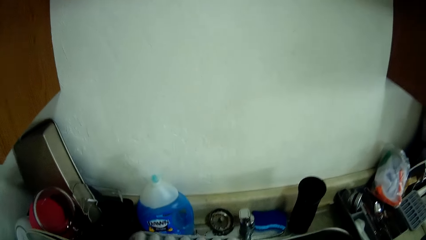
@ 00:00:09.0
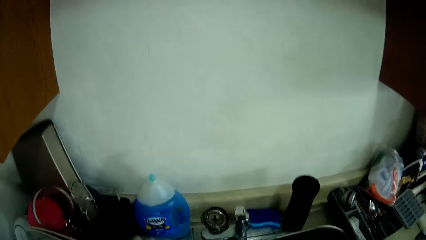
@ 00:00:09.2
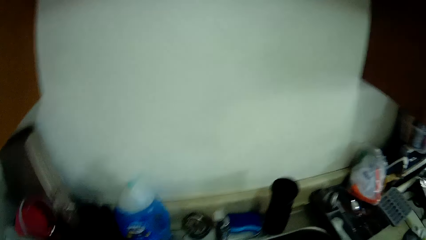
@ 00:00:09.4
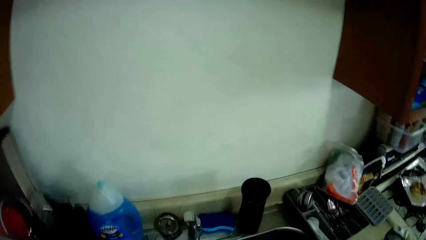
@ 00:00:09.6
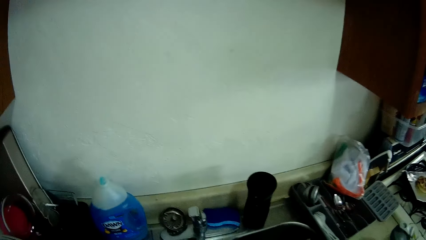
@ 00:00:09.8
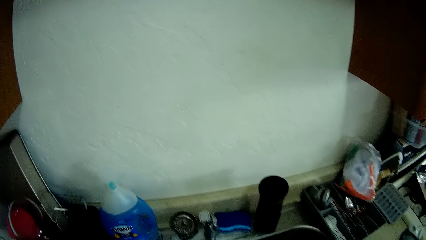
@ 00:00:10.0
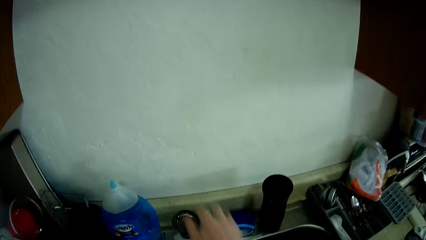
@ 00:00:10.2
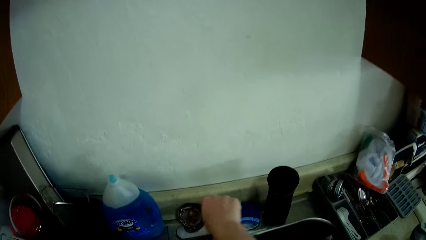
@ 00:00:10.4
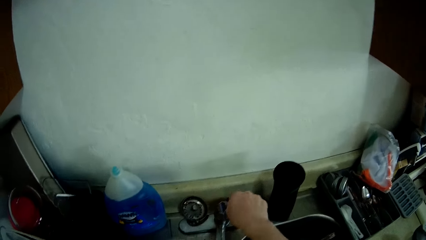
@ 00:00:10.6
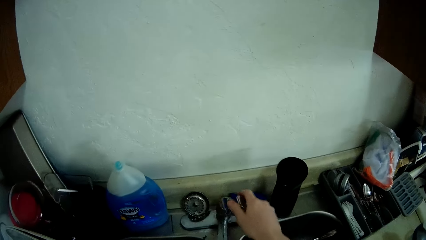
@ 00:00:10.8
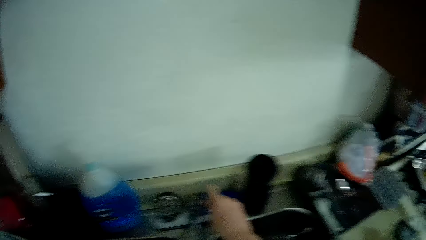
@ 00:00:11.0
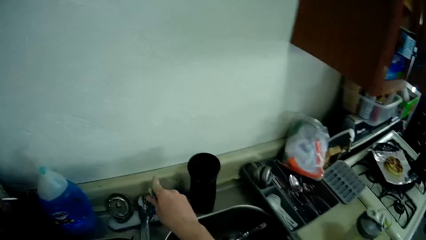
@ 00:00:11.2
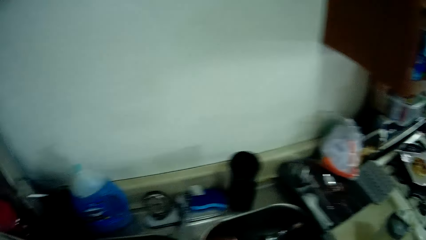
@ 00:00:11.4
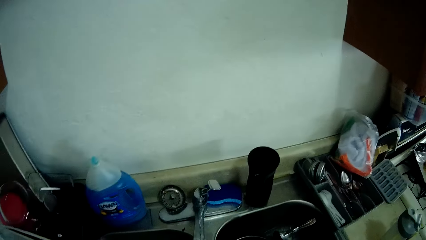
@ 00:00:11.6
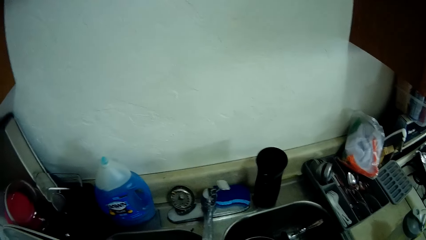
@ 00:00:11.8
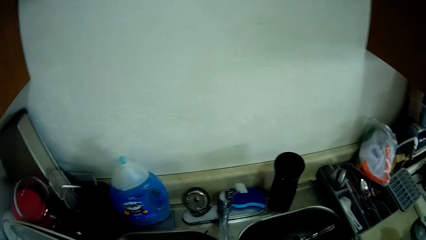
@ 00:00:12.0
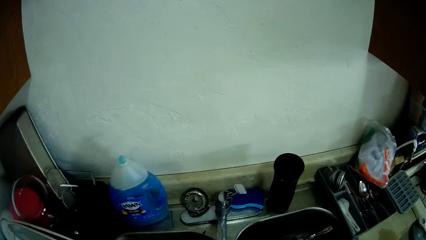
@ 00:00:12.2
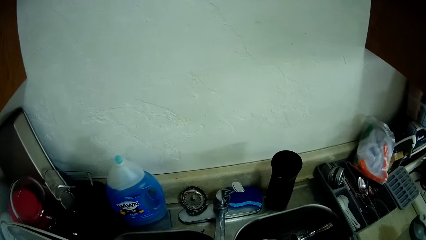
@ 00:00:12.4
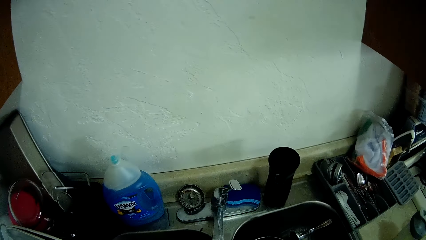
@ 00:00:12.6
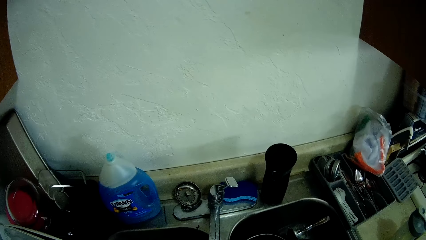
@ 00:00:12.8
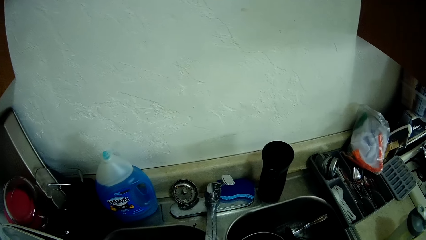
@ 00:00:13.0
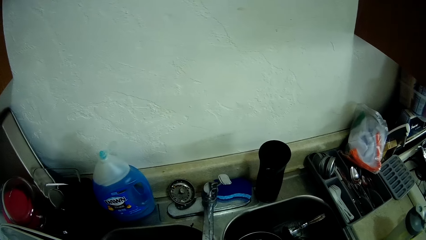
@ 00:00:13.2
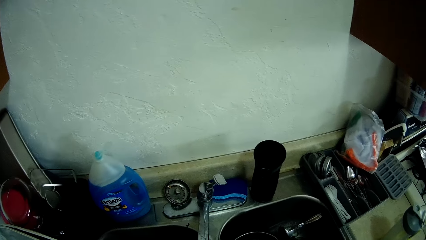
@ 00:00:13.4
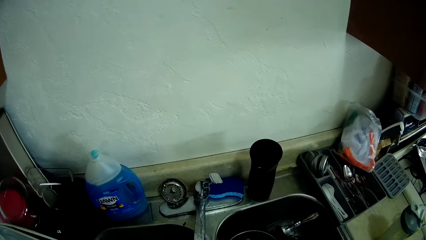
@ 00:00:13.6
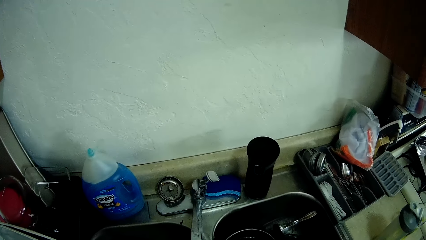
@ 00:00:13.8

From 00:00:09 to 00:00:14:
The camera wearer adjusts the tap knob with her right hand.

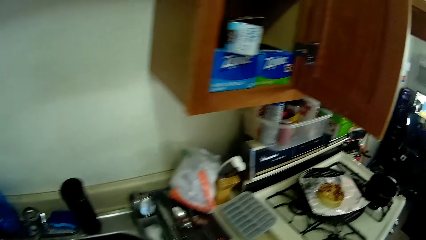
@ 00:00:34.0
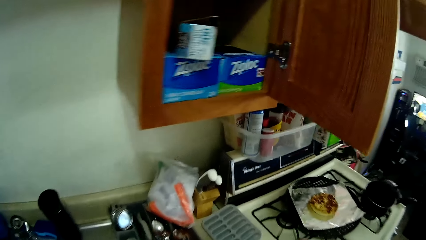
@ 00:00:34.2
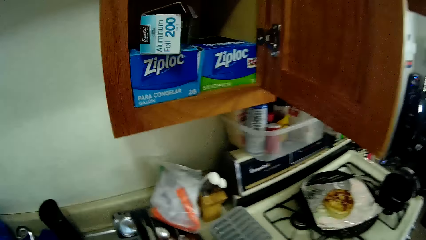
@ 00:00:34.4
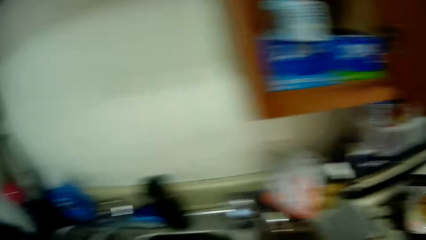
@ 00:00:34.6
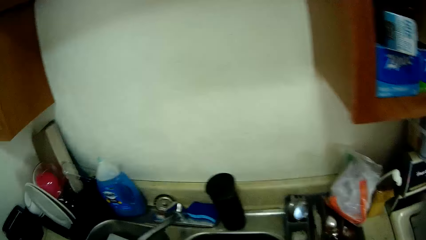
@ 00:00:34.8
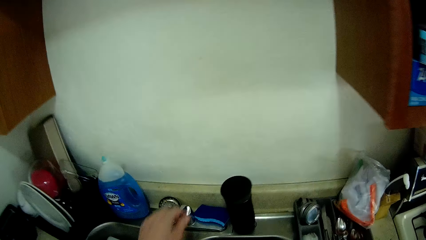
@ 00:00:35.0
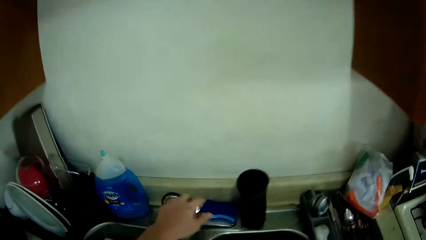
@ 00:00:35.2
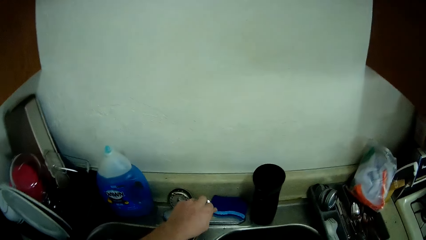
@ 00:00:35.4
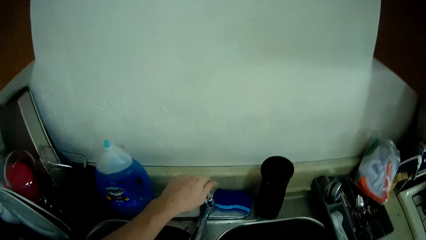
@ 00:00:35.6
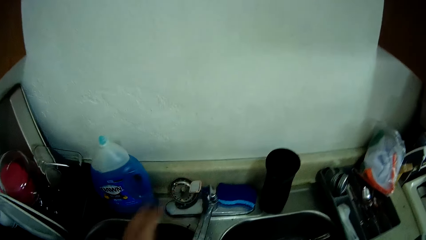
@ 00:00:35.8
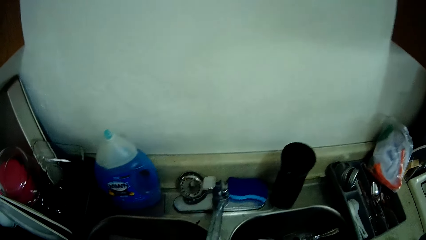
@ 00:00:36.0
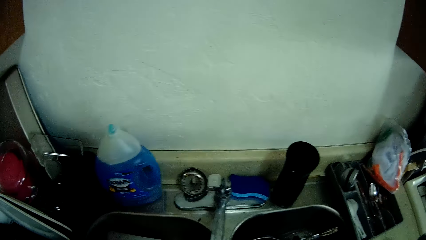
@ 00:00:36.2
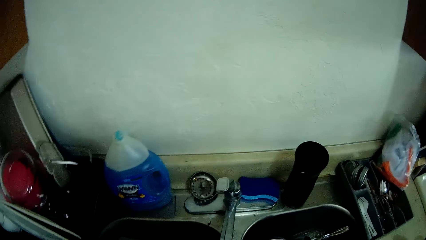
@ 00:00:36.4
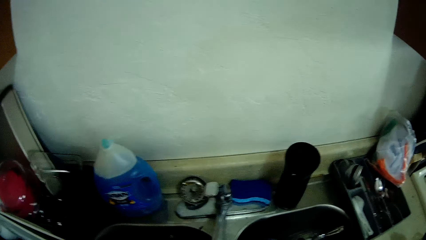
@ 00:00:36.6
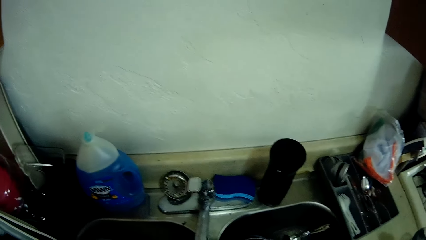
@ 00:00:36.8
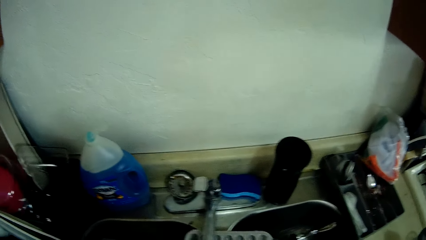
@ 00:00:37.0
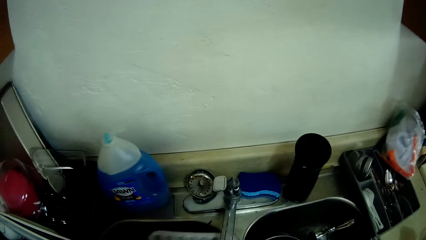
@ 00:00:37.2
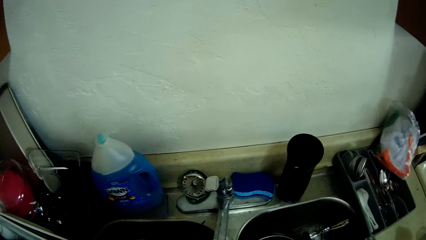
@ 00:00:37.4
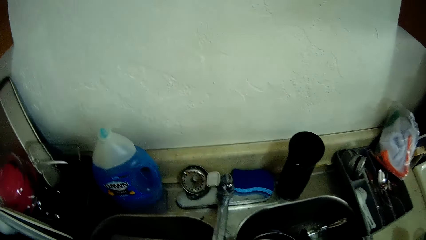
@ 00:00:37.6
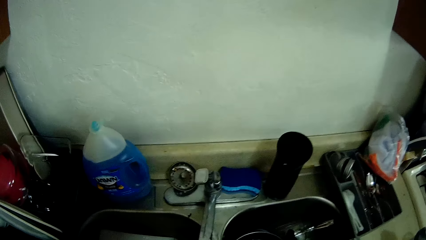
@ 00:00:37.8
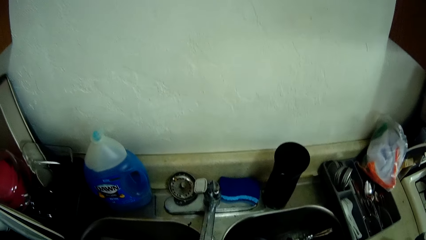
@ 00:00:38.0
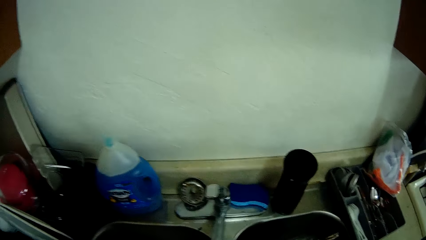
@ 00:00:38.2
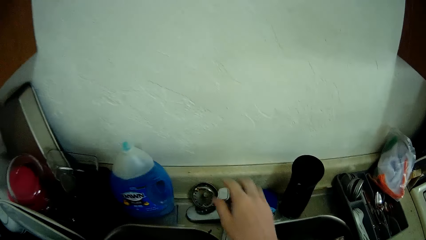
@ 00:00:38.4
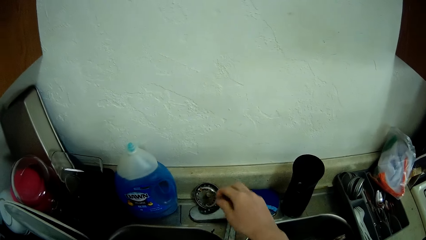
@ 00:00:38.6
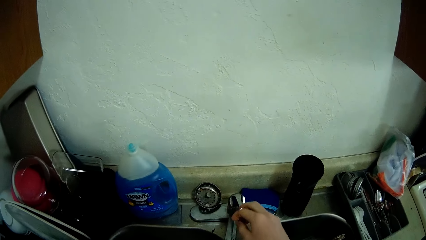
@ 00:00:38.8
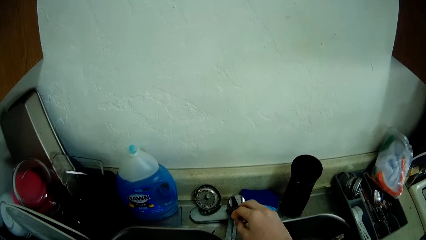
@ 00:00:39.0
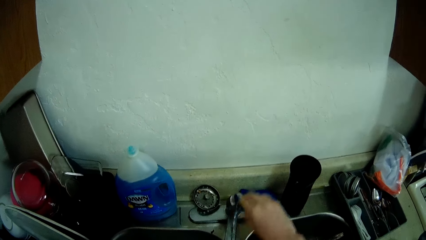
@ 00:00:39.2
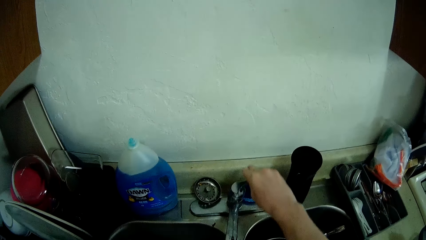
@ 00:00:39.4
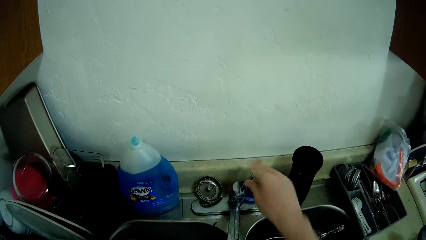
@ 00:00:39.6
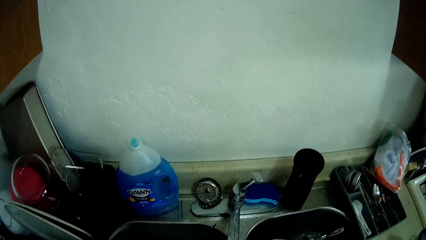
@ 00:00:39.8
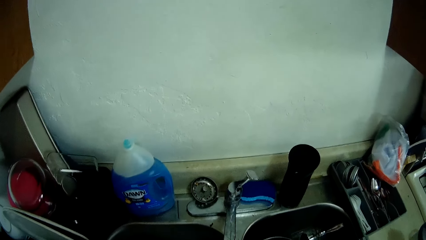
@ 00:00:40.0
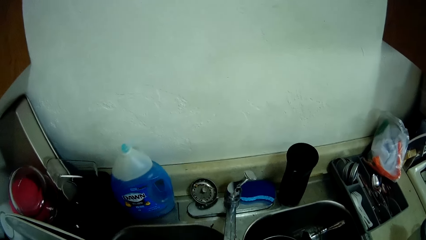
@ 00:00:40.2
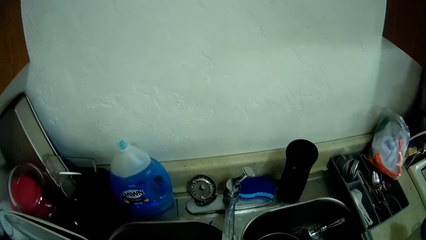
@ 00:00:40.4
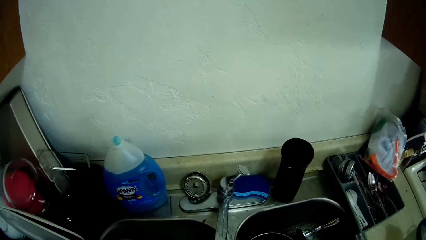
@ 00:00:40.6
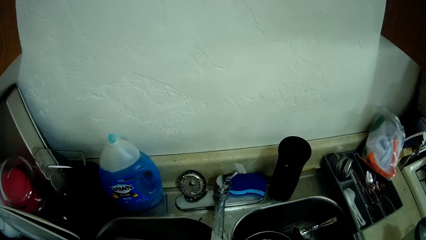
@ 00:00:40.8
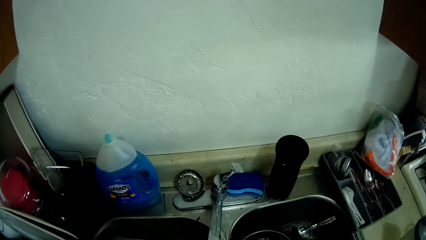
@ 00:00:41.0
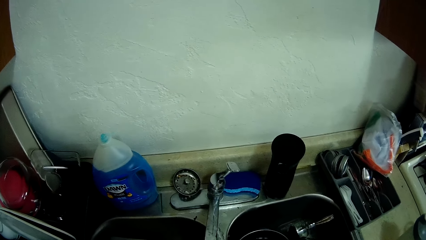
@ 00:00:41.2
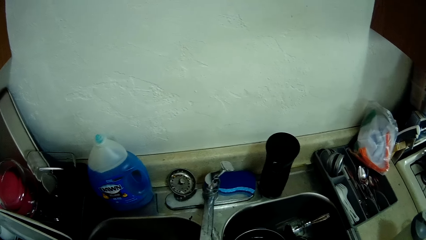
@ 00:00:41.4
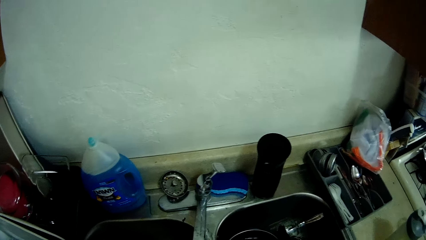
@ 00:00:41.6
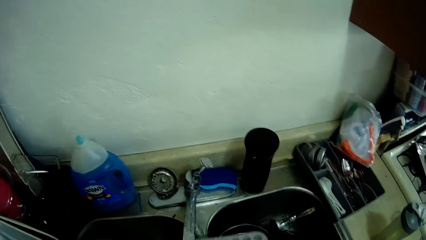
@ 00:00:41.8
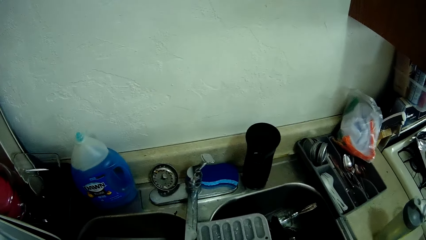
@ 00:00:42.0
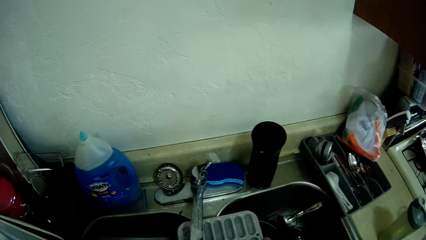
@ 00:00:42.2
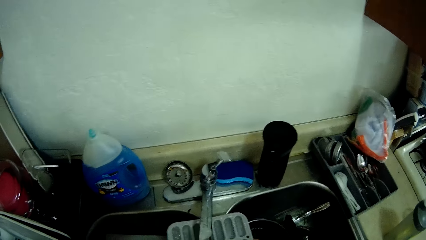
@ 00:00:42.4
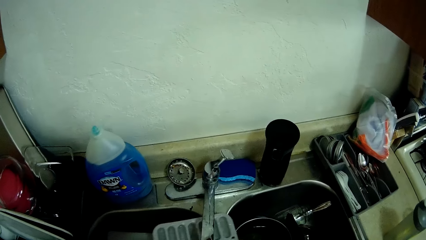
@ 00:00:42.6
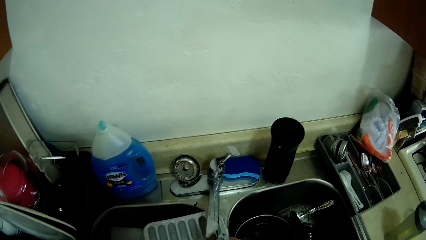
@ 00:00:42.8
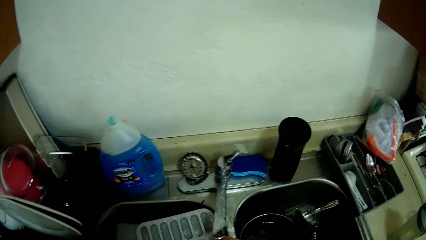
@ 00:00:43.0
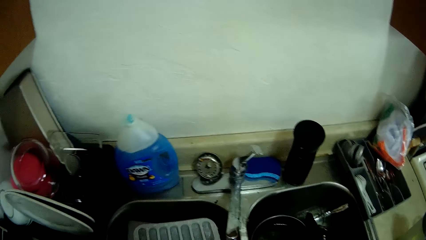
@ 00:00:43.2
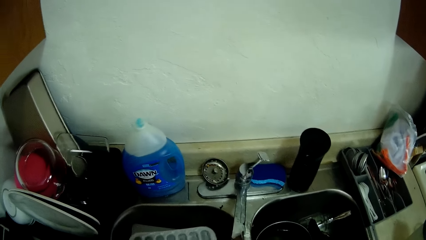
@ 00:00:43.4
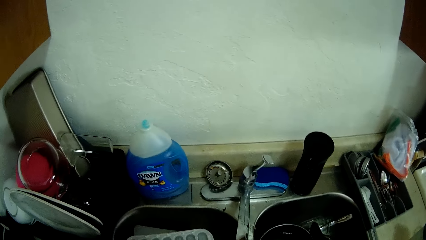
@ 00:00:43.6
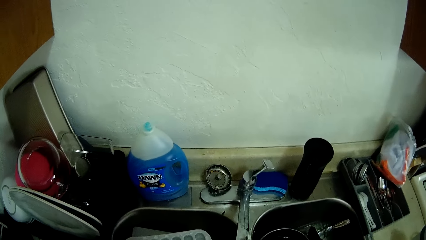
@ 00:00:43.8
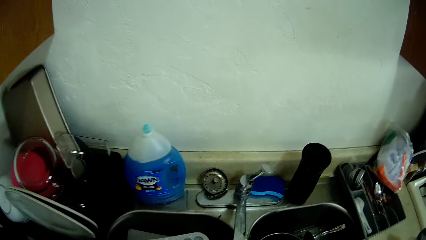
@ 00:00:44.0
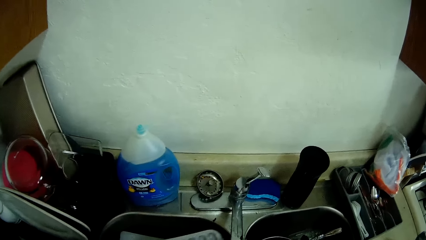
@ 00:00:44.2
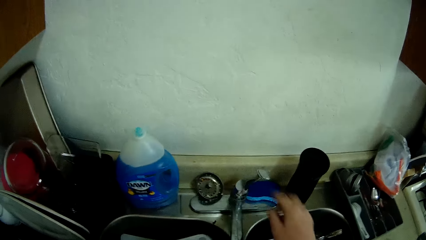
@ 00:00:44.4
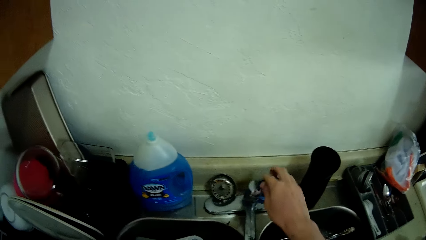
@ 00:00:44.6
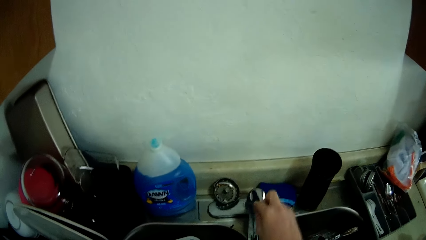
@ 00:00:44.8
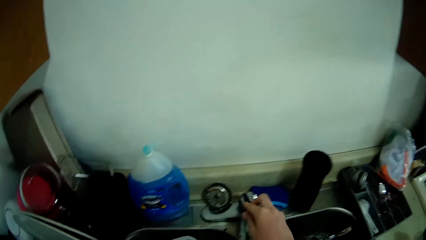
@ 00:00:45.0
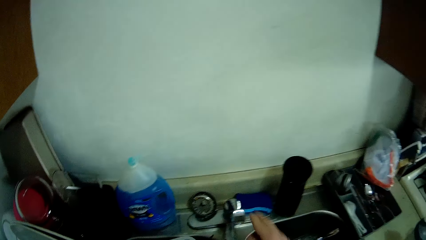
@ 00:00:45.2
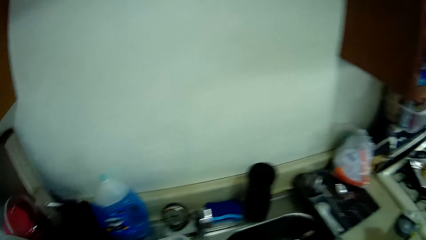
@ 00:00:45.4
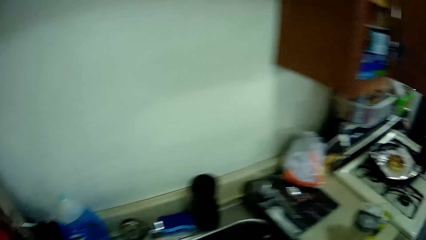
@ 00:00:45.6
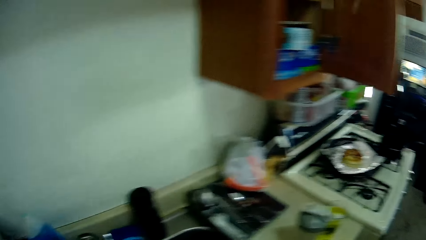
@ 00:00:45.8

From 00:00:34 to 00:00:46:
The camera wearer picks another ice tray from a kitchen slab with her right hand. She opens the tap with her left hand. She rinses the ice tray with the tap water. She adjusts the tap knob with her right hand. She rinses the ice tray with the tap water. She closes the tap with her right hand.
